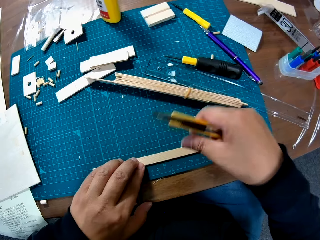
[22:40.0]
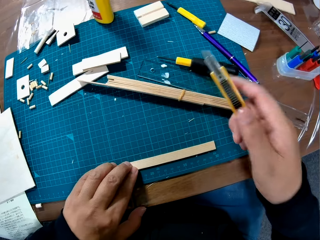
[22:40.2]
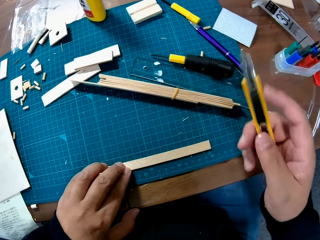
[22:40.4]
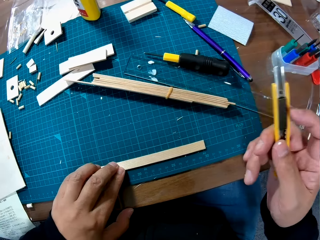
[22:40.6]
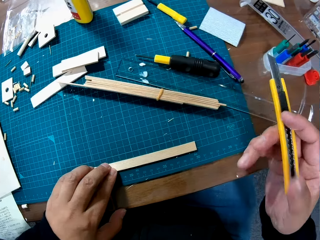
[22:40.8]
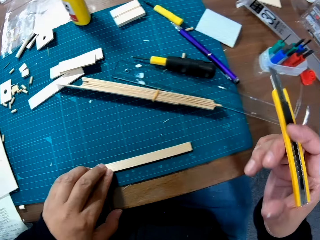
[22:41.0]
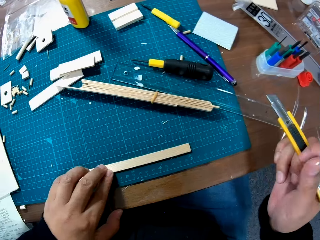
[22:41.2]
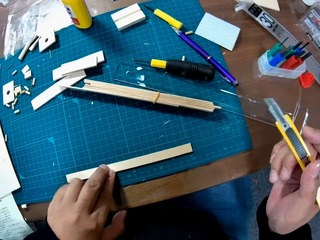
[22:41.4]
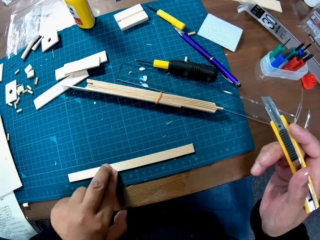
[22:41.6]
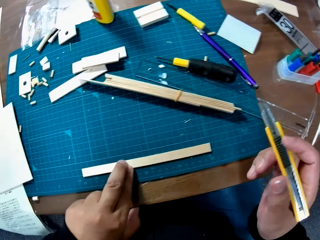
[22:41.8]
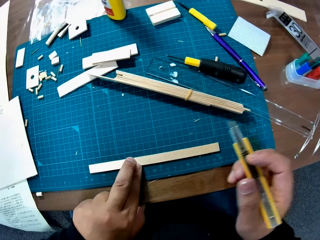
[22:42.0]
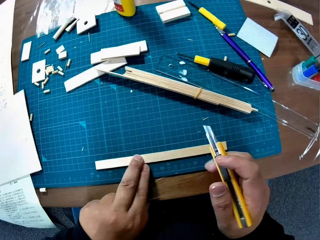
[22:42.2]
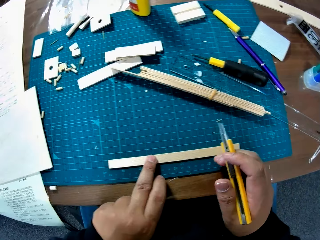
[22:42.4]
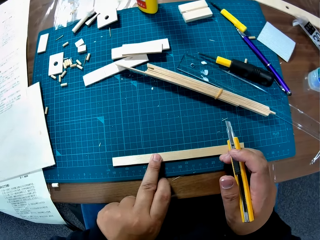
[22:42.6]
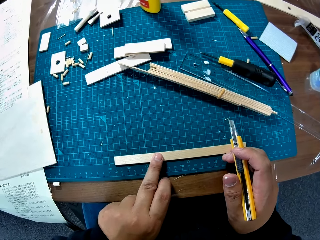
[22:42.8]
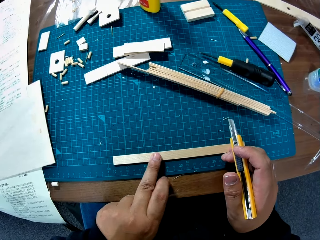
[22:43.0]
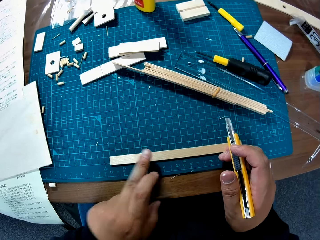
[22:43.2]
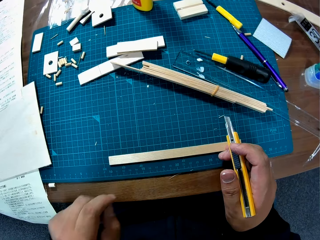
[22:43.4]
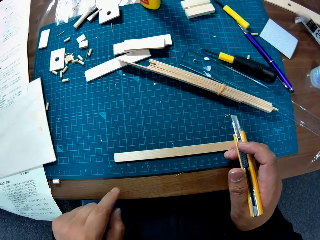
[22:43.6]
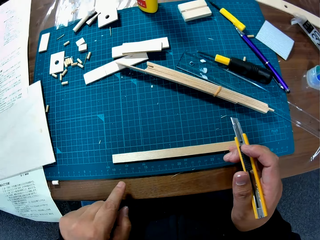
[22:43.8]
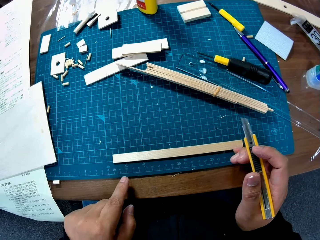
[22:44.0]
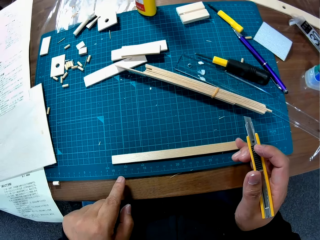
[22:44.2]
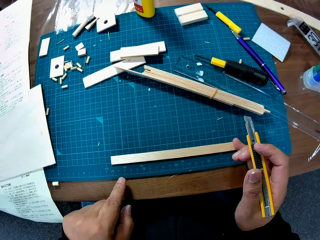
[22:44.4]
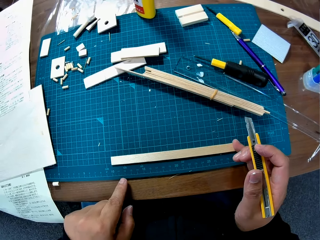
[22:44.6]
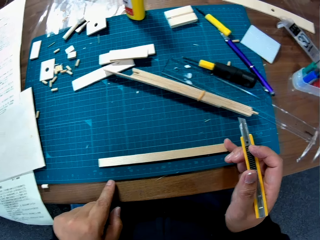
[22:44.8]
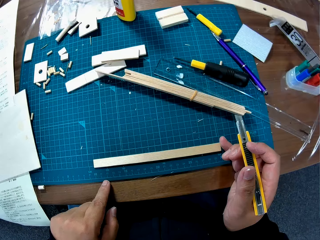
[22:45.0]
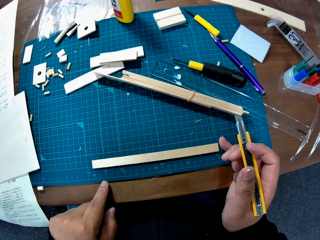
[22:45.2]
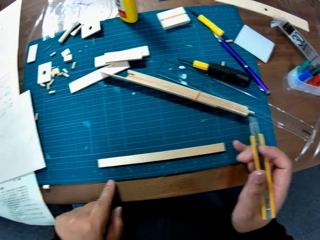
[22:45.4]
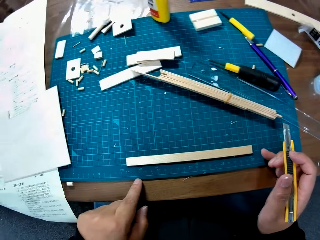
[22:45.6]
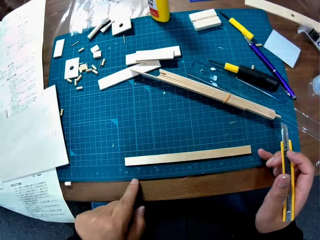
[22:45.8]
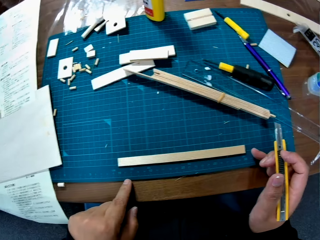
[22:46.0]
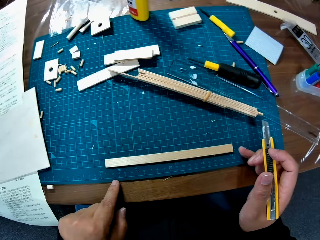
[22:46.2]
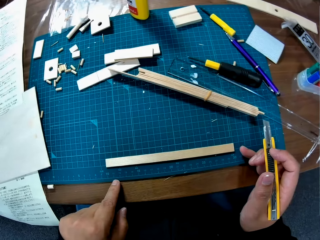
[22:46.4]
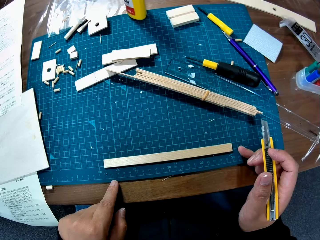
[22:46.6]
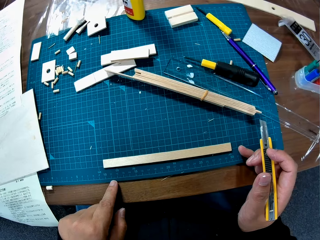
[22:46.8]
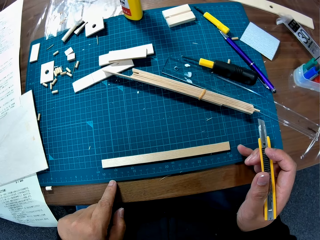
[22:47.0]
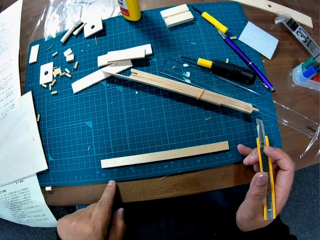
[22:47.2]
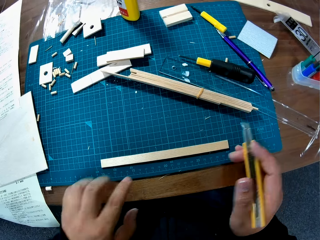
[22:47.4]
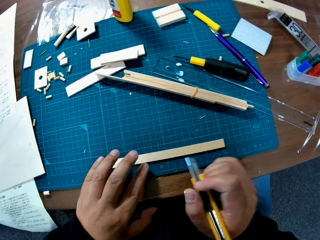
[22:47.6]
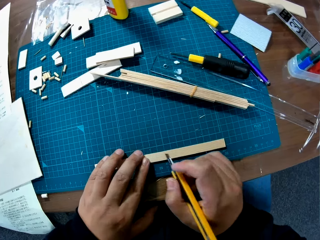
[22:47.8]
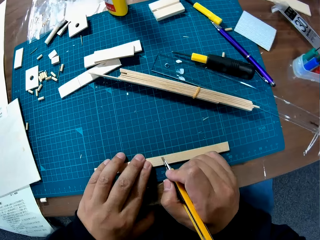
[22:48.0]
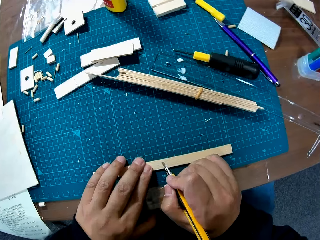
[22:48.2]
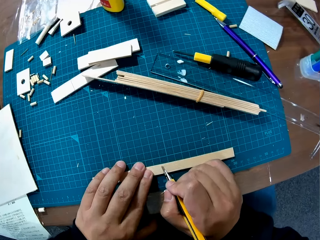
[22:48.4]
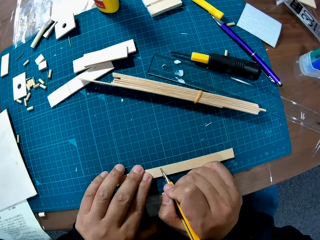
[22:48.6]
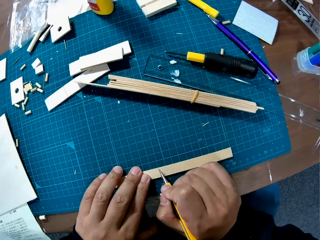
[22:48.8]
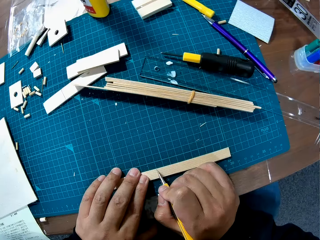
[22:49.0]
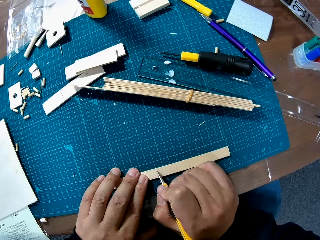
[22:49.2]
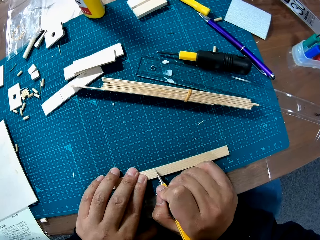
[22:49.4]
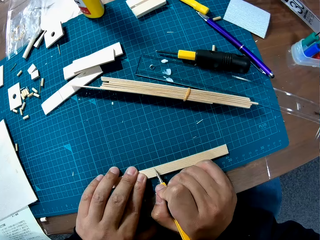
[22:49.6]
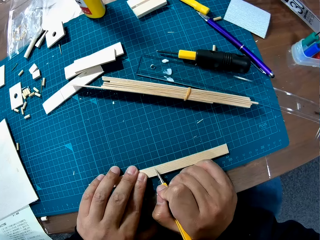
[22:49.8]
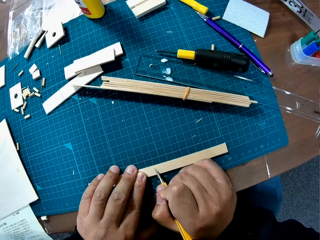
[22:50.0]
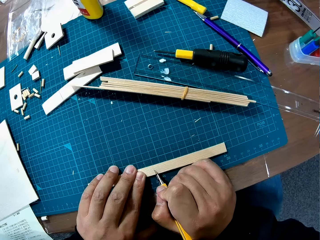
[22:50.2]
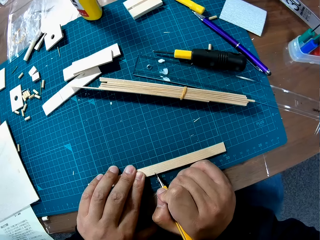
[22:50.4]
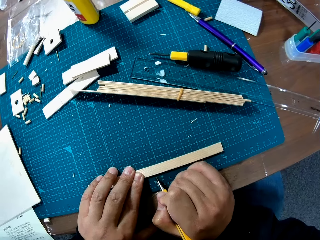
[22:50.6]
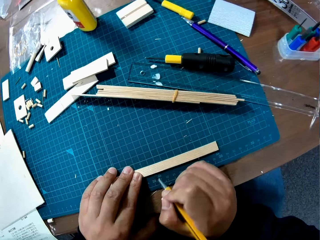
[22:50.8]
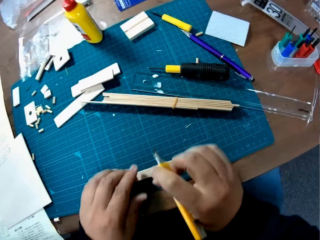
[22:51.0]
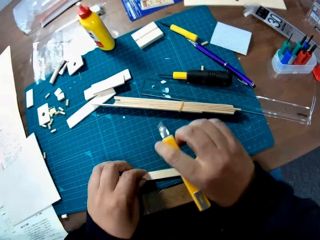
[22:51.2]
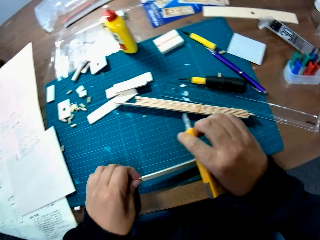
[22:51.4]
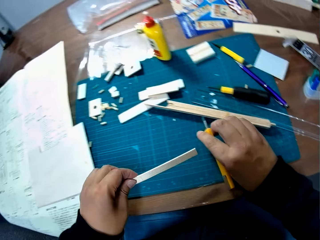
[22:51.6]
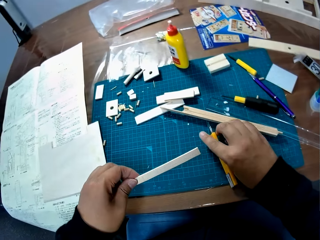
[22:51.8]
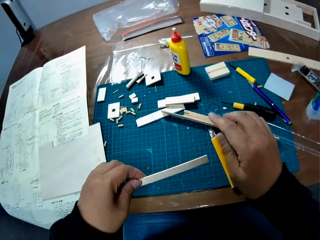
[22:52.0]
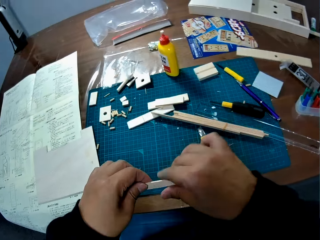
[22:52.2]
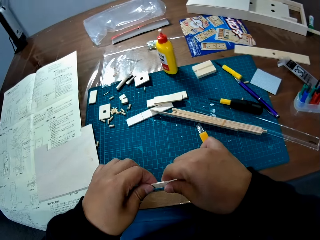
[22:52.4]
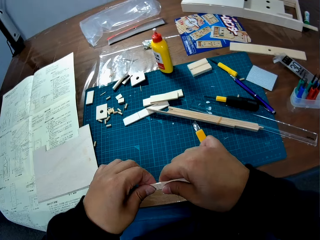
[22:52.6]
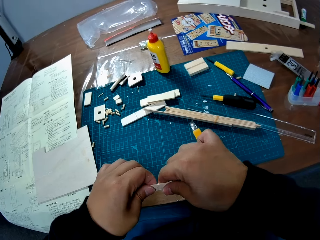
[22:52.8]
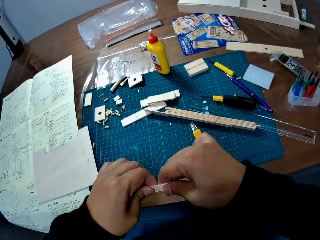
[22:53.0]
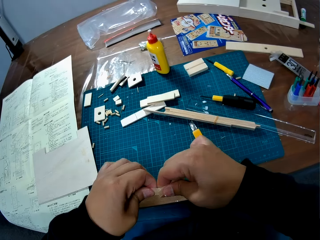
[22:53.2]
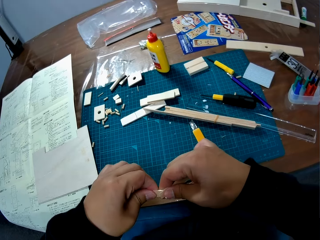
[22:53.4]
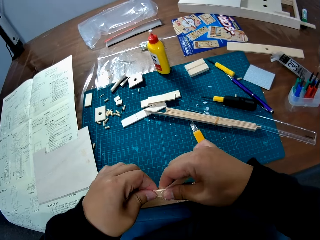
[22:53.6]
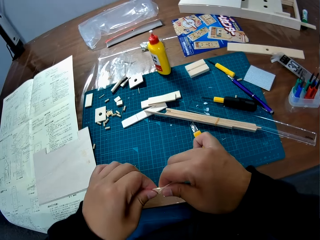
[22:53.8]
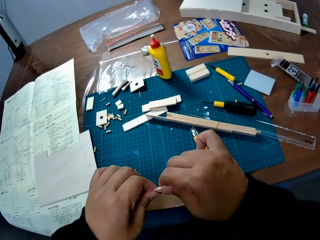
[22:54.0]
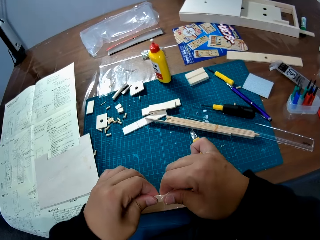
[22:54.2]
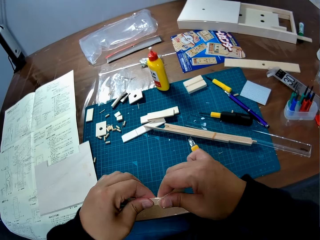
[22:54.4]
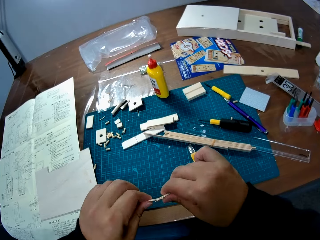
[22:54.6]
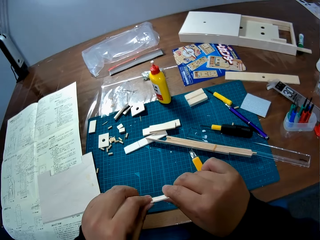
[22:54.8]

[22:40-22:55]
The camera wearer turns the craft knife in her right hand. She finger-reads the wood measurements on the mat. She cuts a modeling piece with a stylus knife in her right hand. She holds the modeling piece. She picks the modeling piece and puts the stylus knife on a cutting mat. She breaks the modeling piece with her two hands.

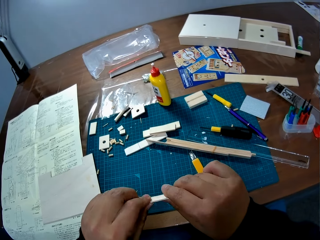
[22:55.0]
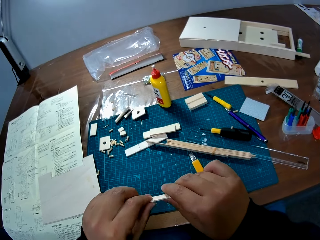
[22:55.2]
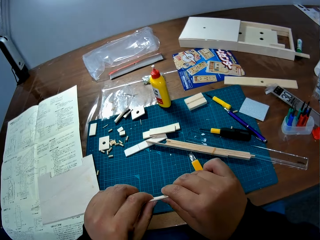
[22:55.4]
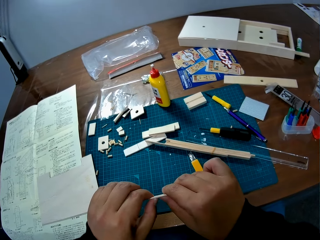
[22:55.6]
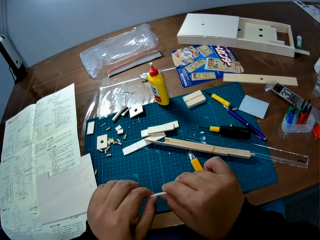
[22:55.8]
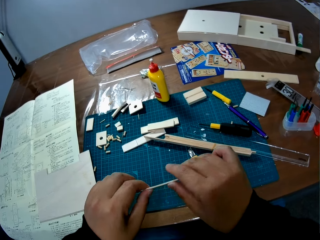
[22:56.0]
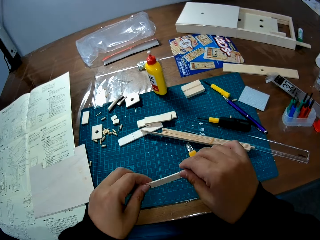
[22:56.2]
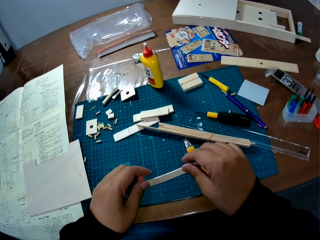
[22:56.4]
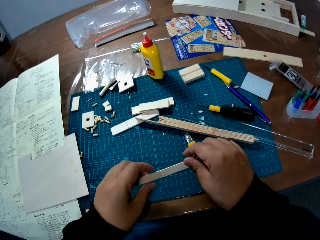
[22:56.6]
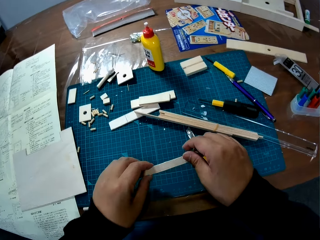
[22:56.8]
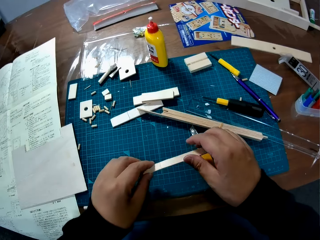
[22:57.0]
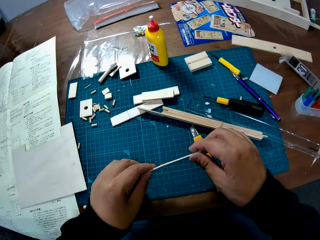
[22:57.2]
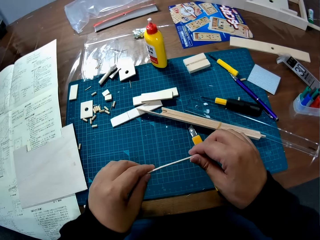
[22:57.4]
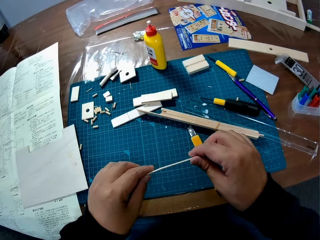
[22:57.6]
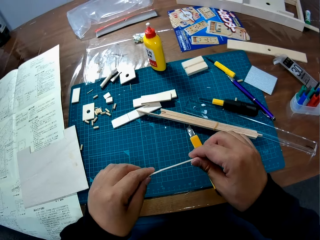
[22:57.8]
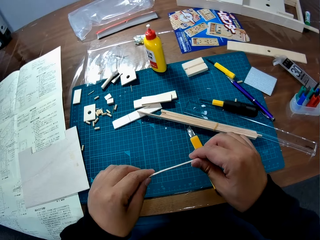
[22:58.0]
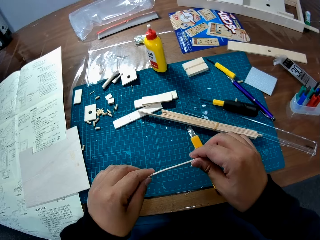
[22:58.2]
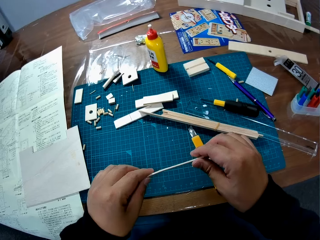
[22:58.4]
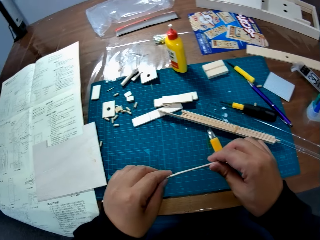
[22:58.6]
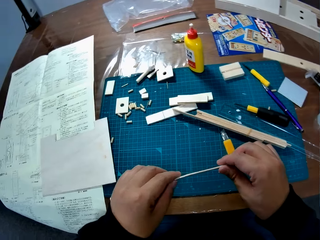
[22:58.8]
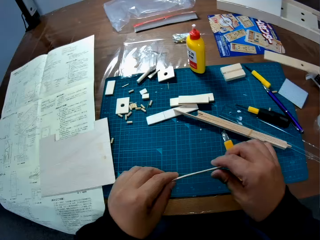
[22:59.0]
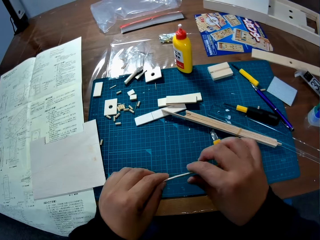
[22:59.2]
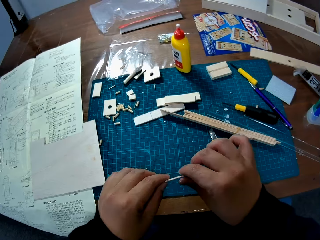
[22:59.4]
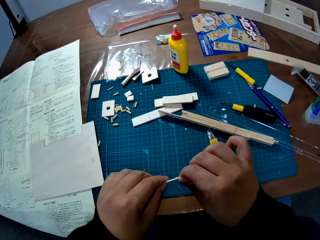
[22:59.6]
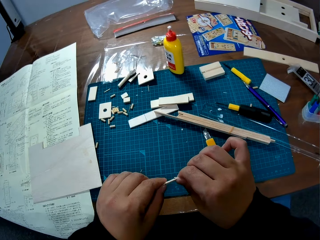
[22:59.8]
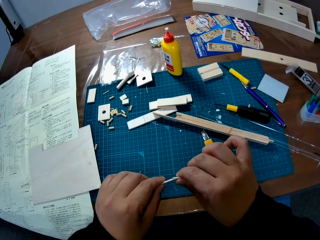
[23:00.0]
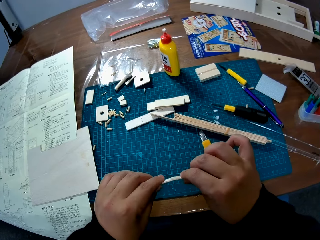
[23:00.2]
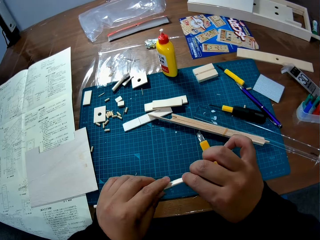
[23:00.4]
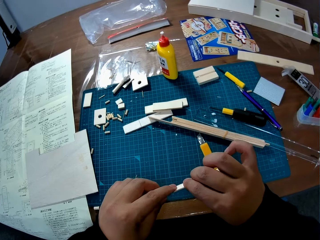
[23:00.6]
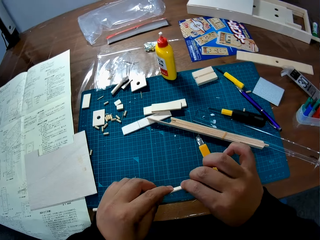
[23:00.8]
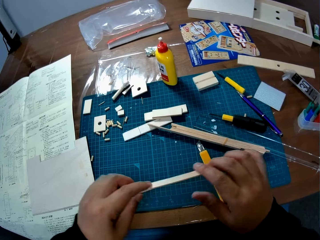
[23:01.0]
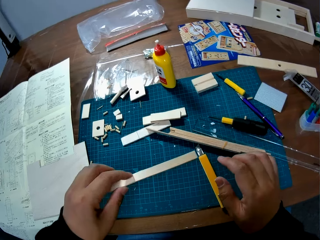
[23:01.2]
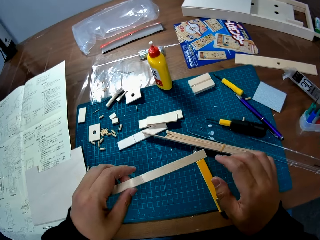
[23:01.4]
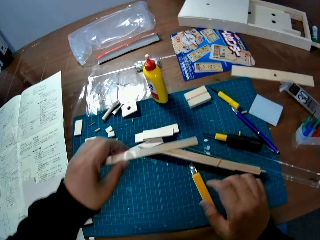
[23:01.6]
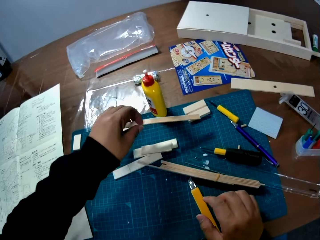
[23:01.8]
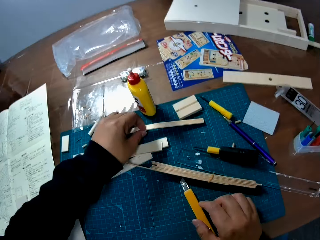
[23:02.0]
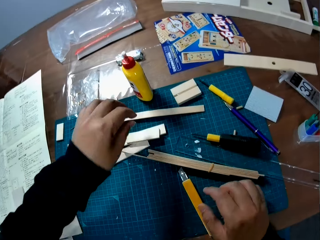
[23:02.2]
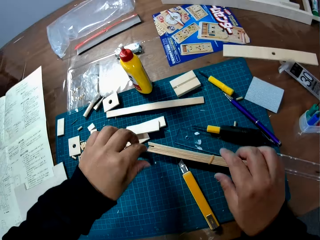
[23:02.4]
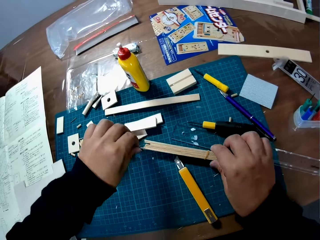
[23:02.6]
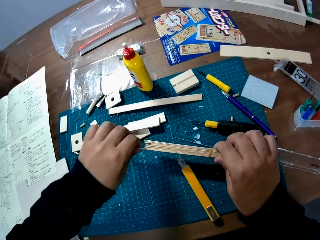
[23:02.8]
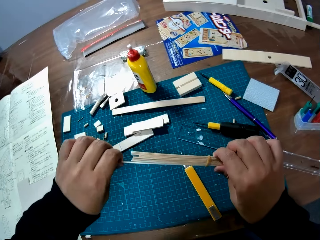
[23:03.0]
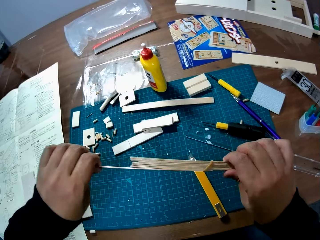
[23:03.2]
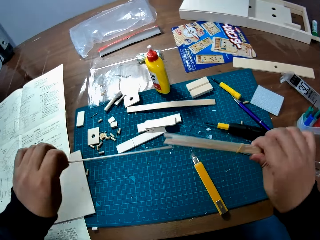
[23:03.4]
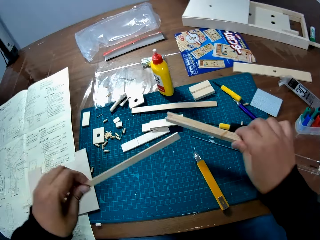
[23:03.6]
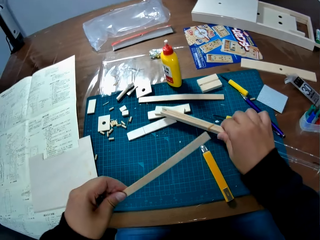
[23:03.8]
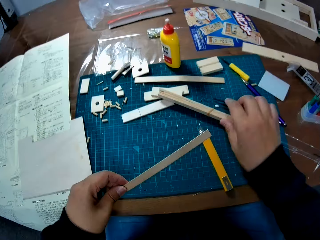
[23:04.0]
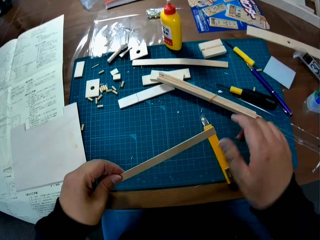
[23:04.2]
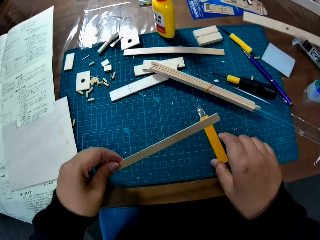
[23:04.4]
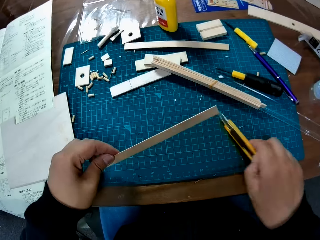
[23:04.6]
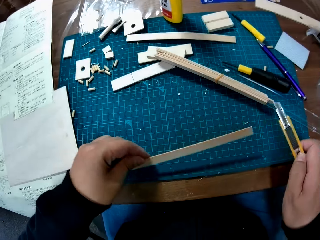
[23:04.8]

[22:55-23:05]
The camera wearer drops the piece of wood on the table with her left hand. She holds a bundle of small woods on the table with her right hand. She picks the bunch of modeling pieces. She removes a piece of wood from the bundle with her left hand. She drops the bundle of woods on the table with her right hand.
